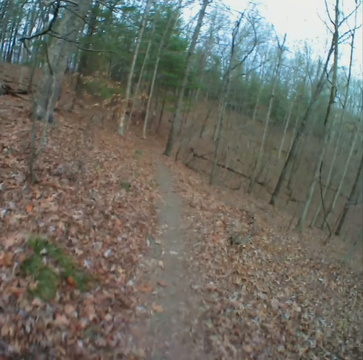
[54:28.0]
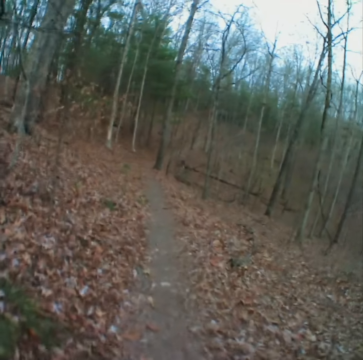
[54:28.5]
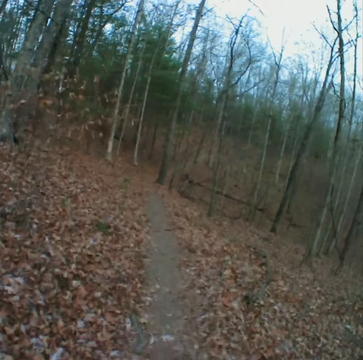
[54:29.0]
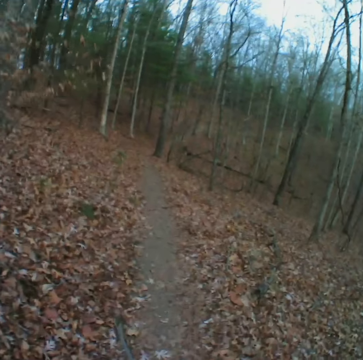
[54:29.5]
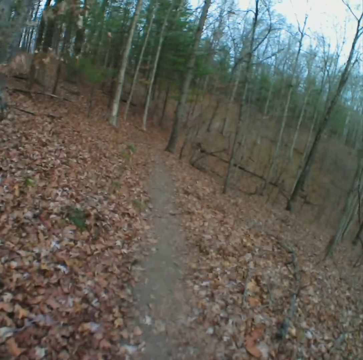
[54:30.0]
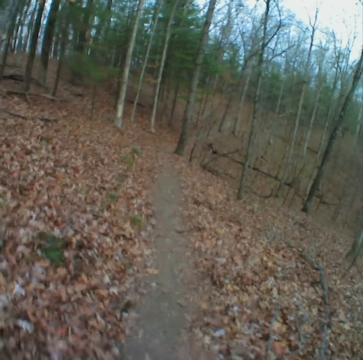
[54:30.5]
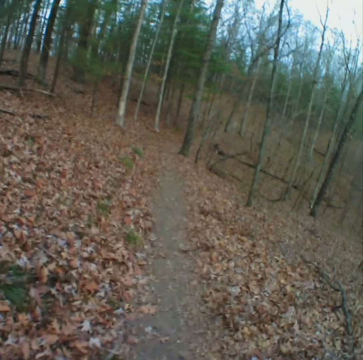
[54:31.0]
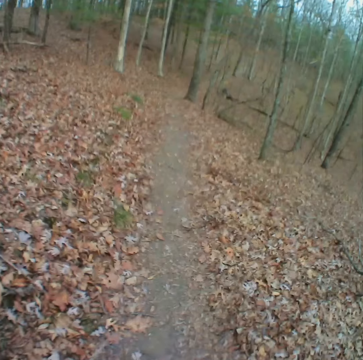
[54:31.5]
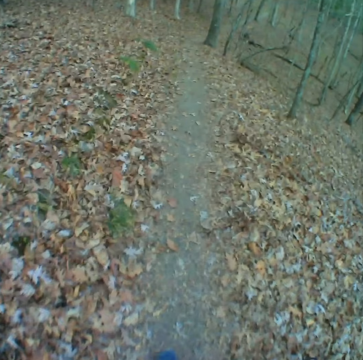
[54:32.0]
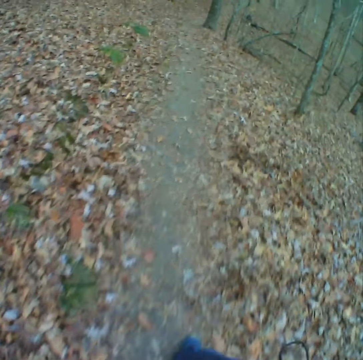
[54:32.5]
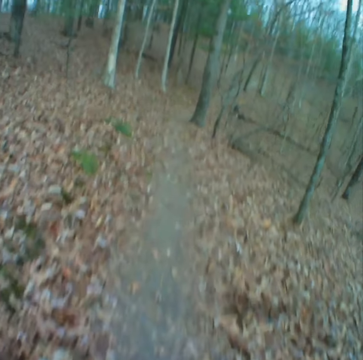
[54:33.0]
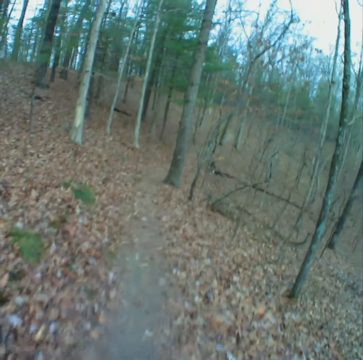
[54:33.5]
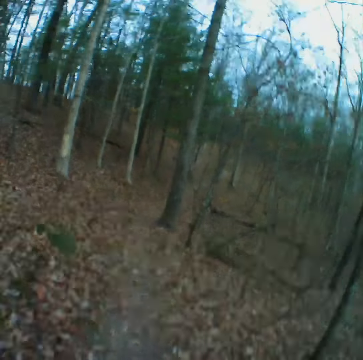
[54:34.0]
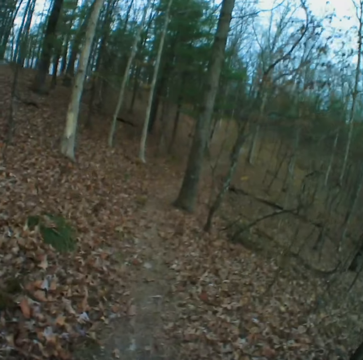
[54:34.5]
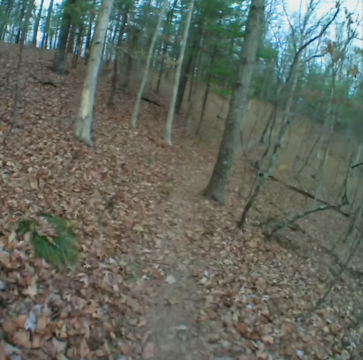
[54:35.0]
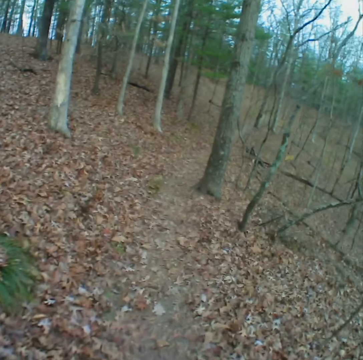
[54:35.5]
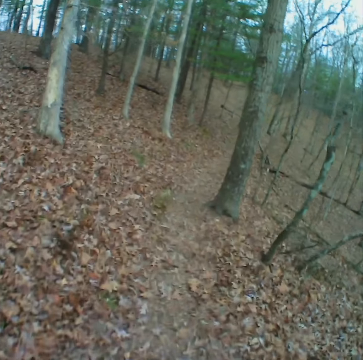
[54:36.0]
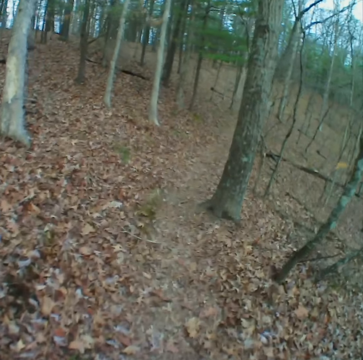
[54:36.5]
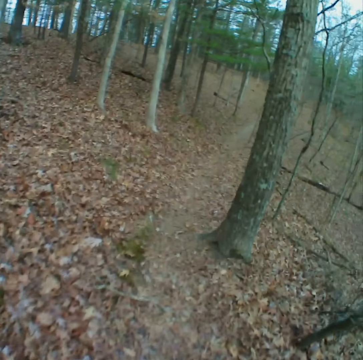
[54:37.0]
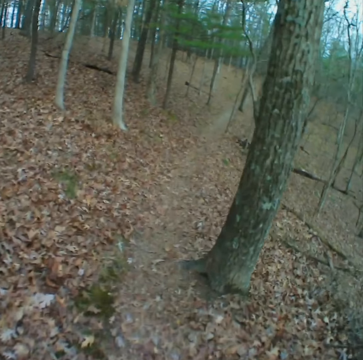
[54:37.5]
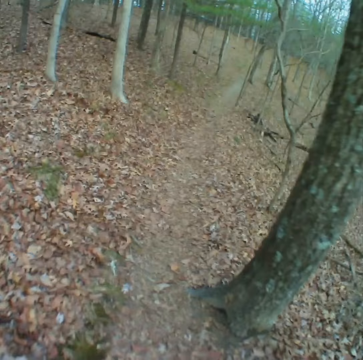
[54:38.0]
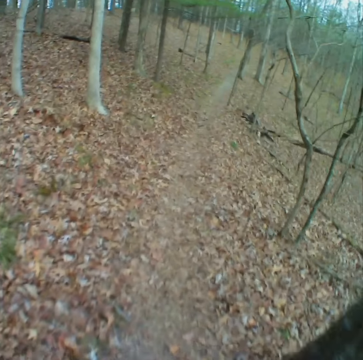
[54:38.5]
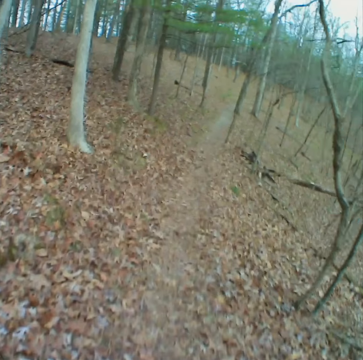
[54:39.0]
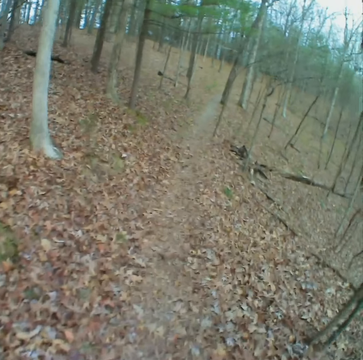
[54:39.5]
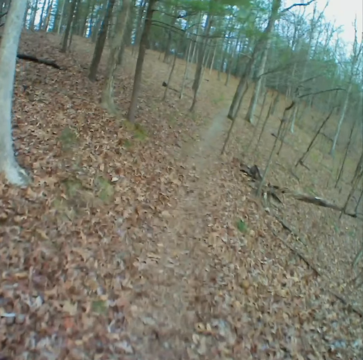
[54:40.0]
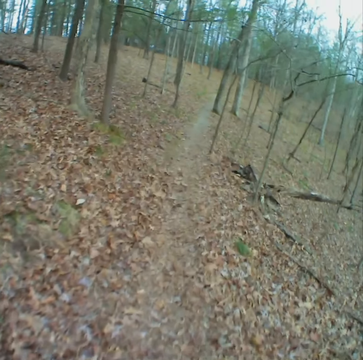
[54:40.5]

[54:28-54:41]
The camera wearer stares forward.

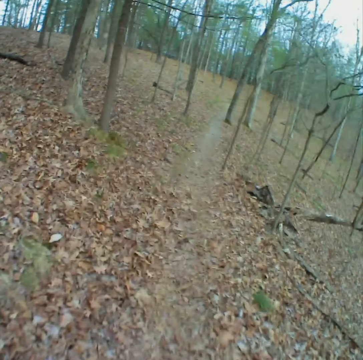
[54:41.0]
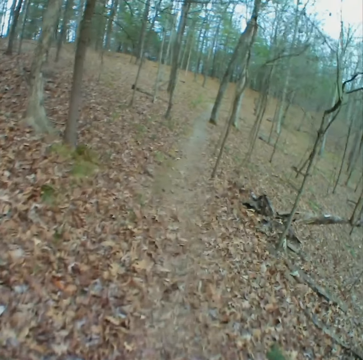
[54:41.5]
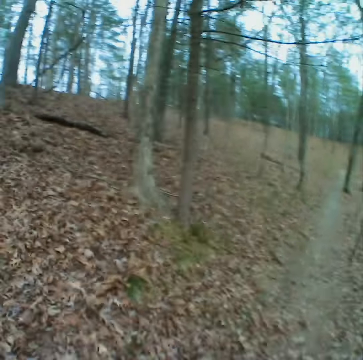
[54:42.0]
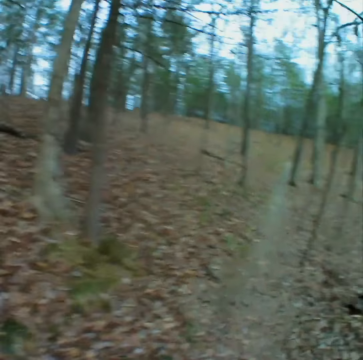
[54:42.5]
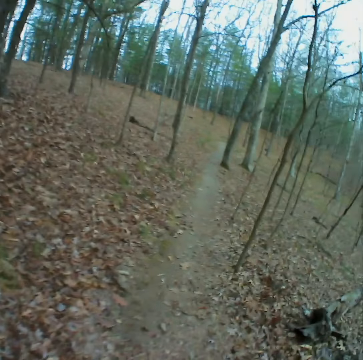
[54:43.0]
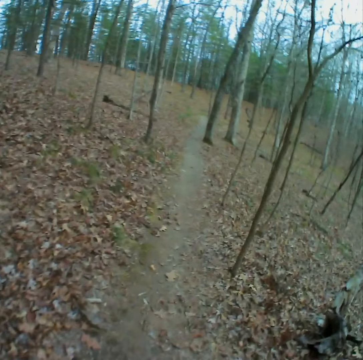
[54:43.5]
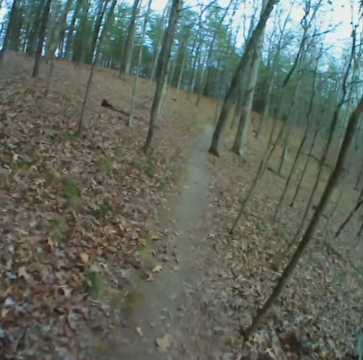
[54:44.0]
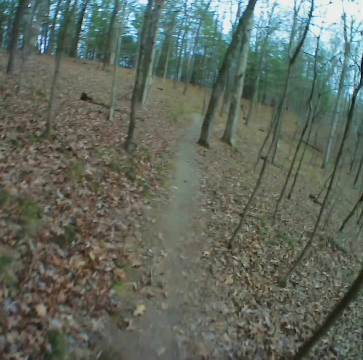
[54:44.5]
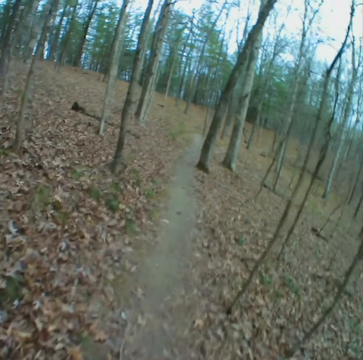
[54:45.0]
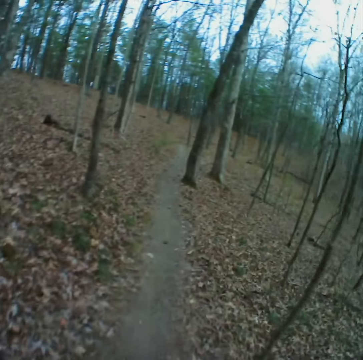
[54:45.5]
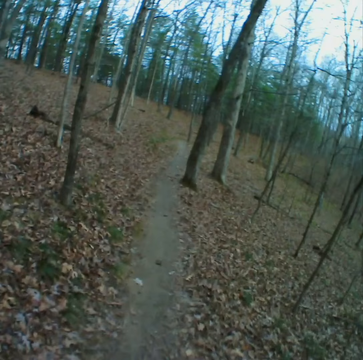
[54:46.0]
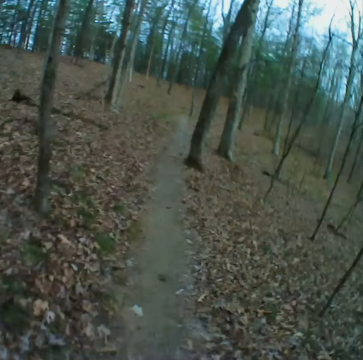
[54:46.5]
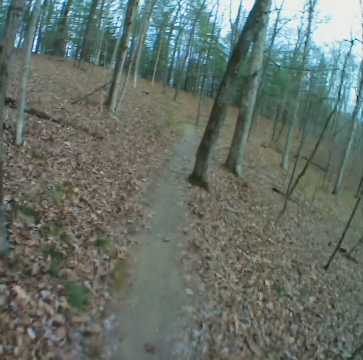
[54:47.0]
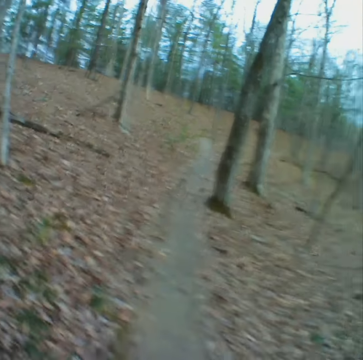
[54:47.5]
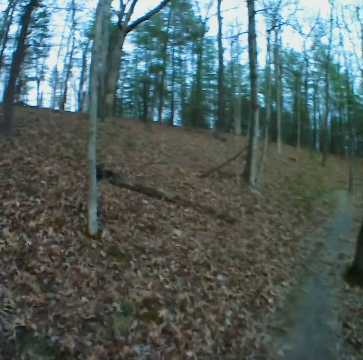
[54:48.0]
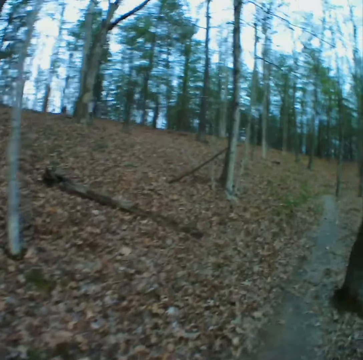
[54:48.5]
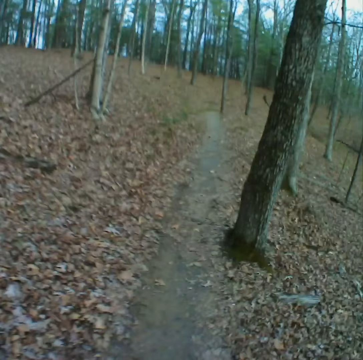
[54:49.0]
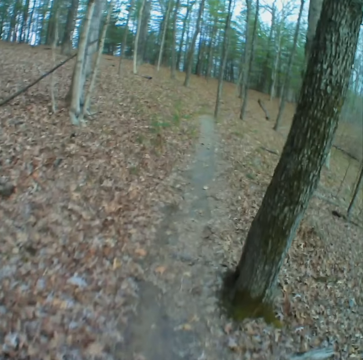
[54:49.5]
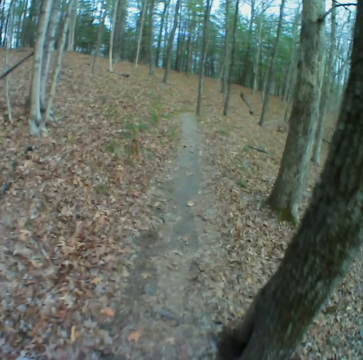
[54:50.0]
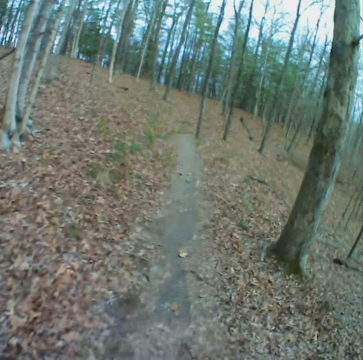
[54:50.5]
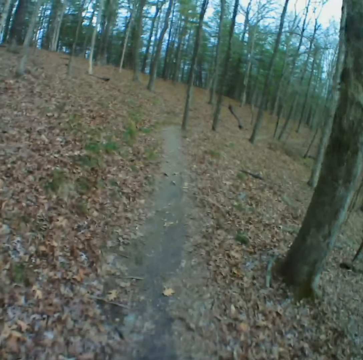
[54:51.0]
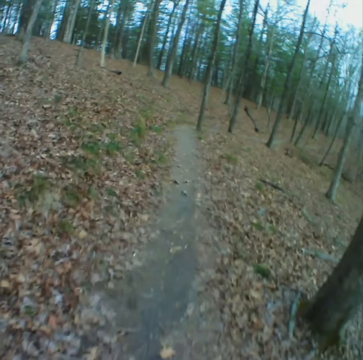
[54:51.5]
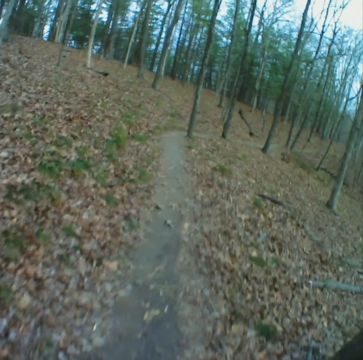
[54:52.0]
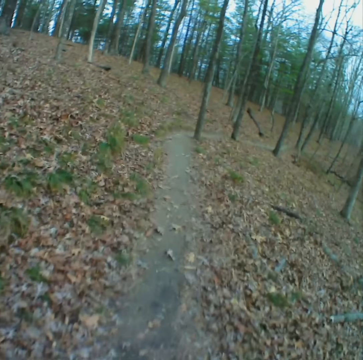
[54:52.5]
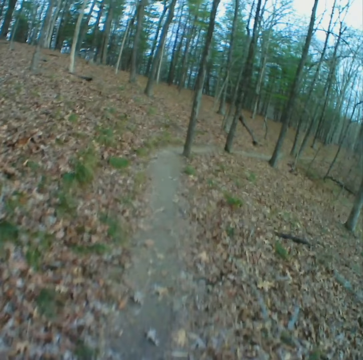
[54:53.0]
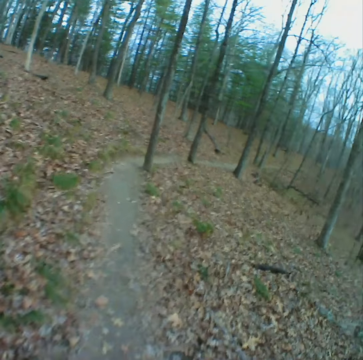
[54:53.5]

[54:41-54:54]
The camera wearer walks forward.

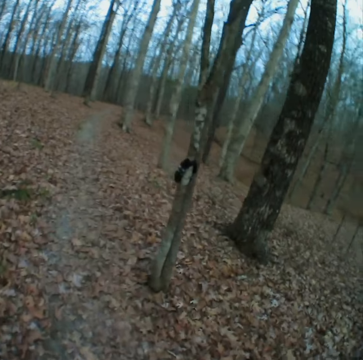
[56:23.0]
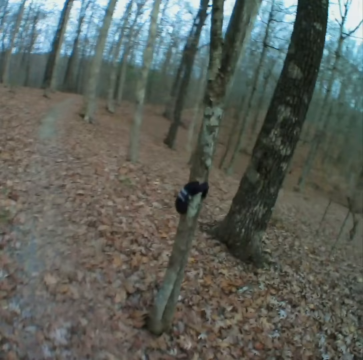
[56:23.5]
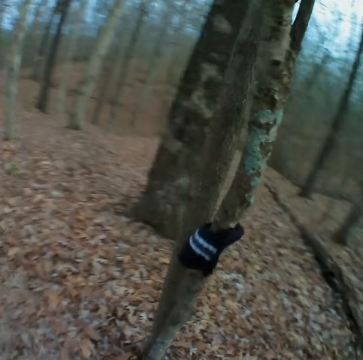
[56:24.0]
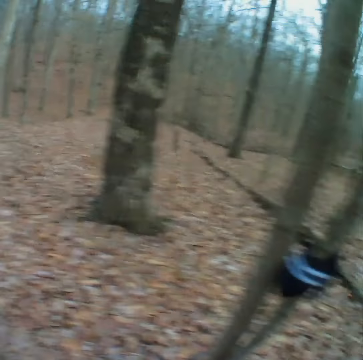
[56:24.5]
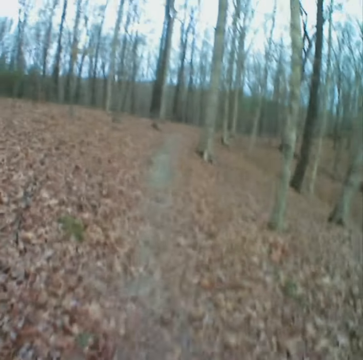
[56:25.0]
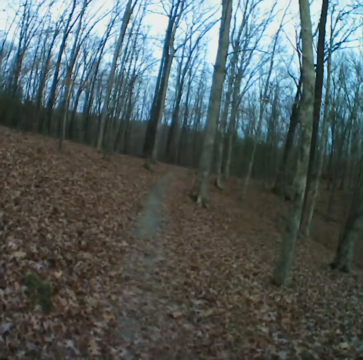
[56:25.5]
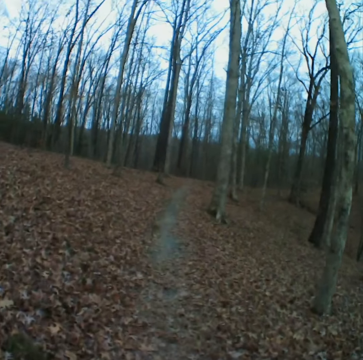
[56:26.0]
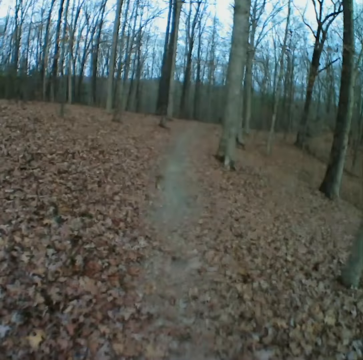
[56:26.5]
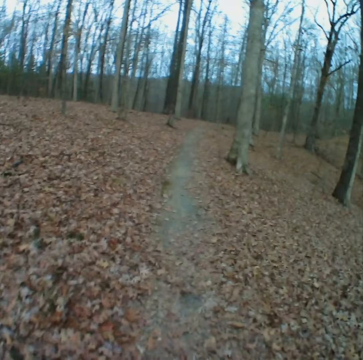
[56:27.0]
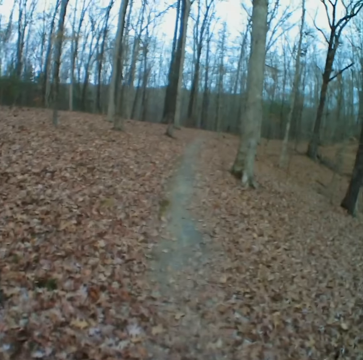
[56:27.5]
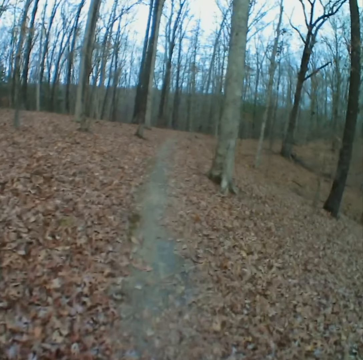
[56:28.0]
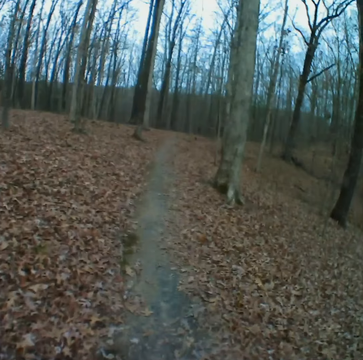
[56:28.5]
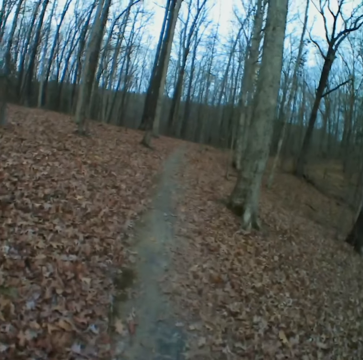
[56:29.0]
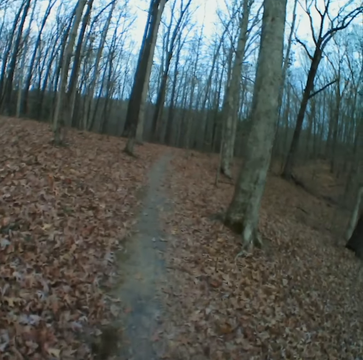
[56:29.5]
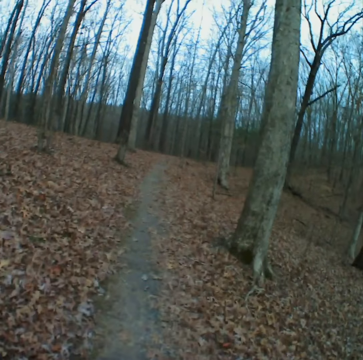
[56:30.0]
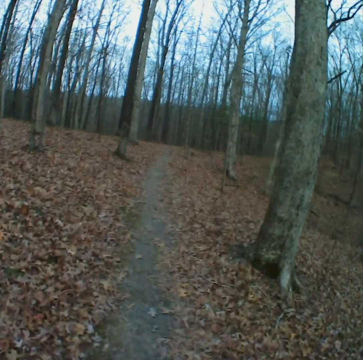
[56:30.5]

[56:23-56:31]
The camera wearer looks around. They stare forward.

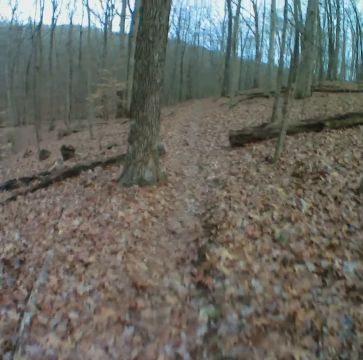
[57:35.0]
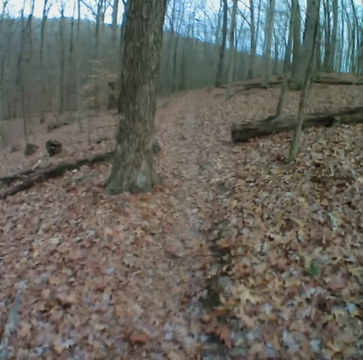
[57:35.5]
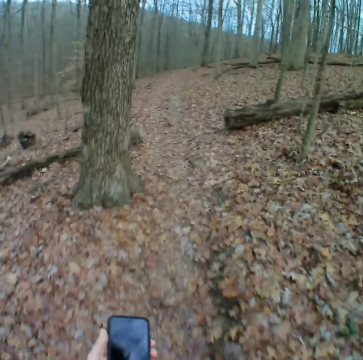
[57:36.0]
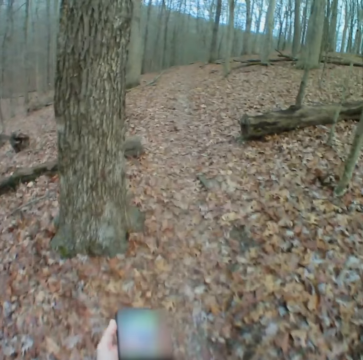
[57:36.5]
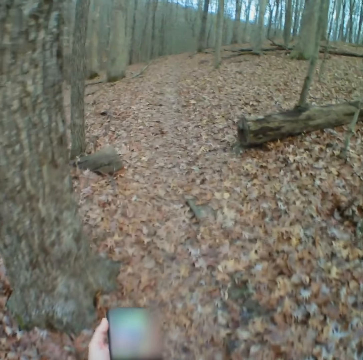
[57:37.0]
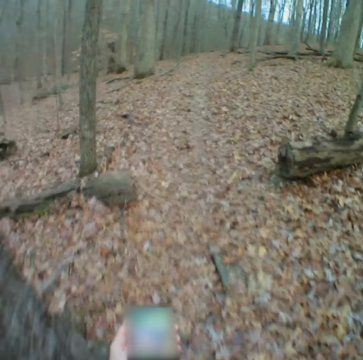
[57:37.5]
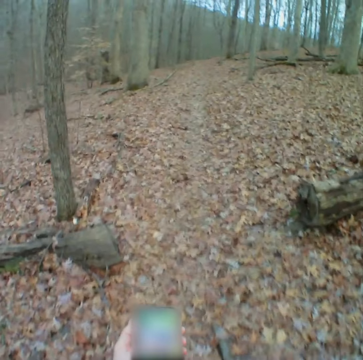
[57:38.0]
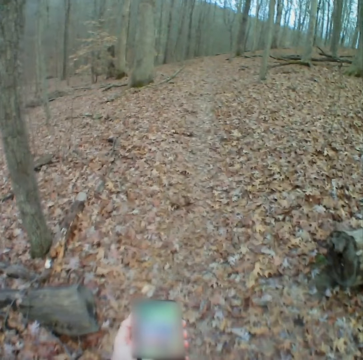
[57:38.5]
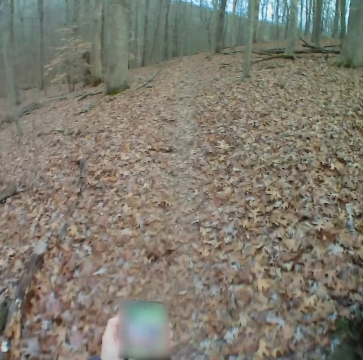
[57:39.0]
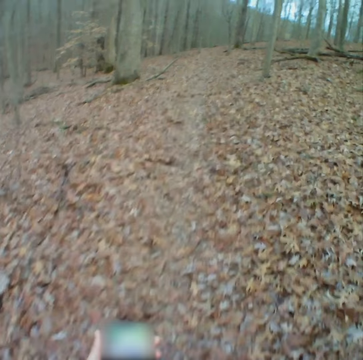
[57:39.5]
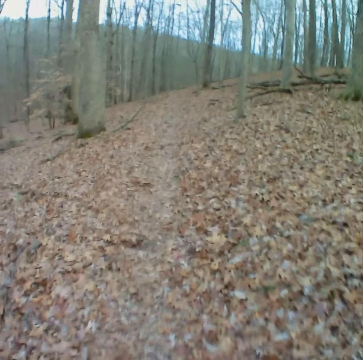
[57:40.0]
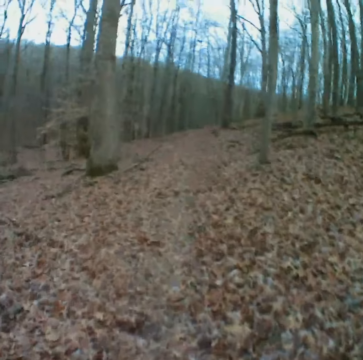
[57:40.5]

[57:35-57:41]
The camera wearer operates the phone. They stare at the phone. They walk on the path.
